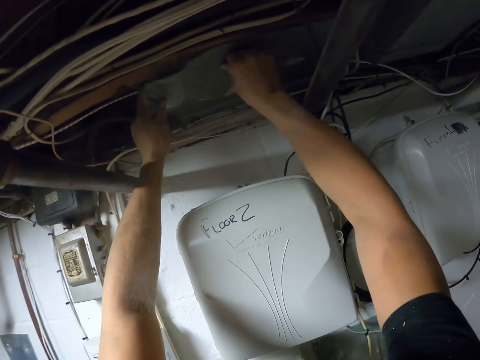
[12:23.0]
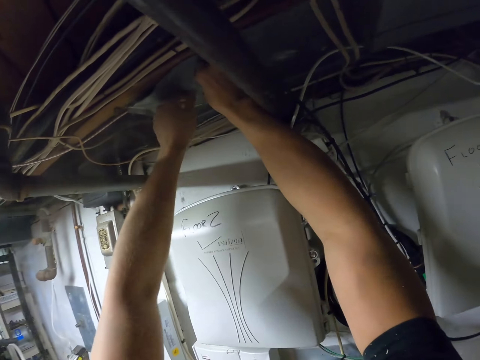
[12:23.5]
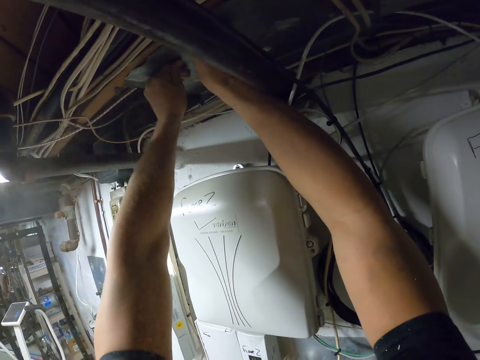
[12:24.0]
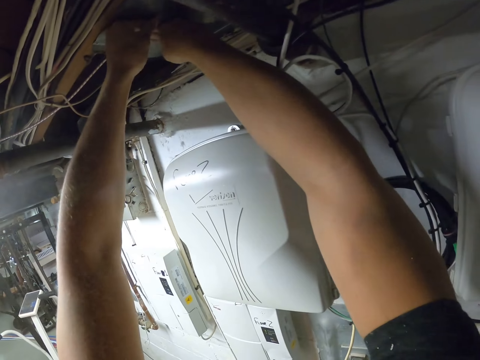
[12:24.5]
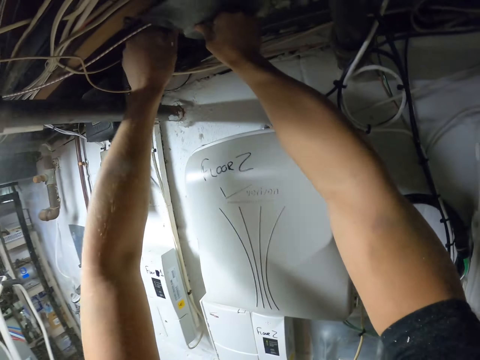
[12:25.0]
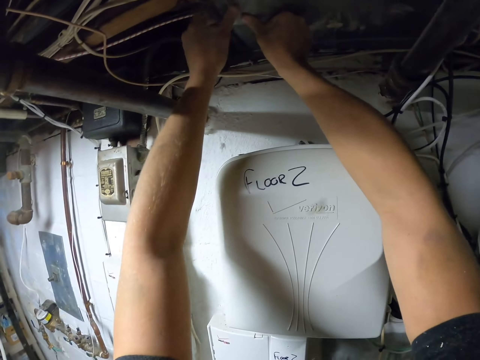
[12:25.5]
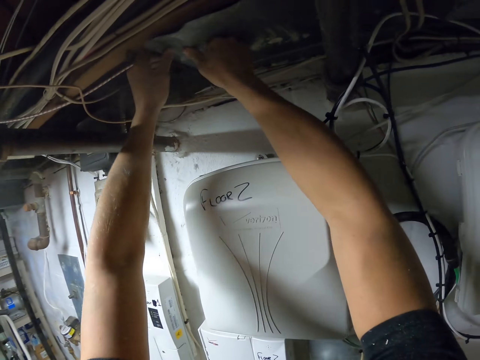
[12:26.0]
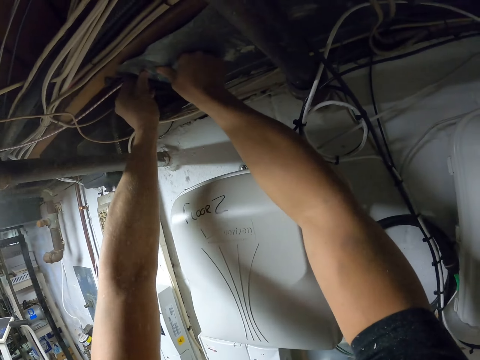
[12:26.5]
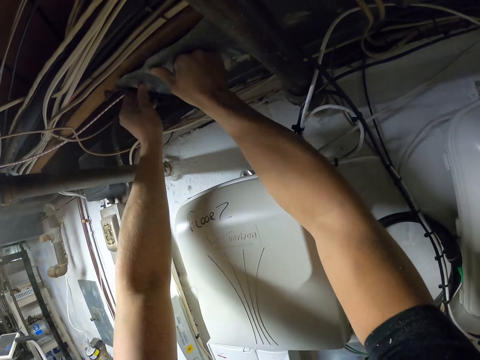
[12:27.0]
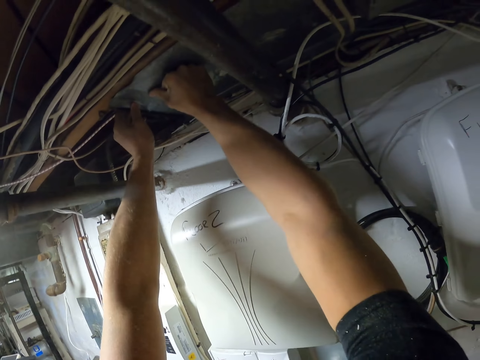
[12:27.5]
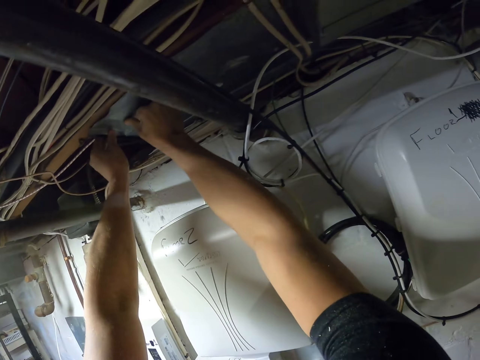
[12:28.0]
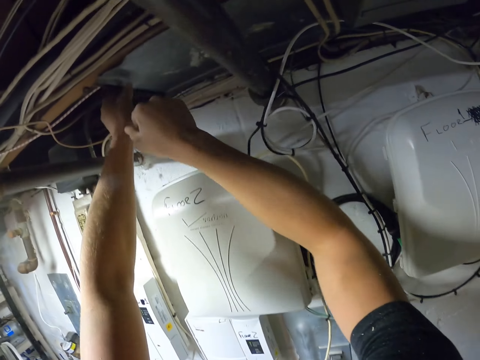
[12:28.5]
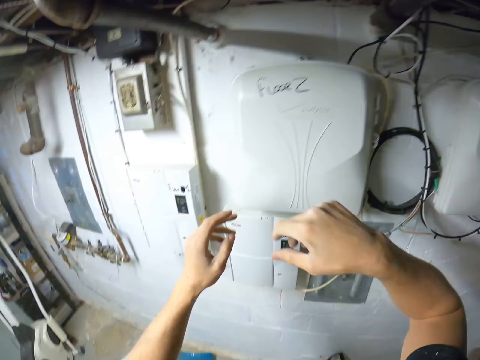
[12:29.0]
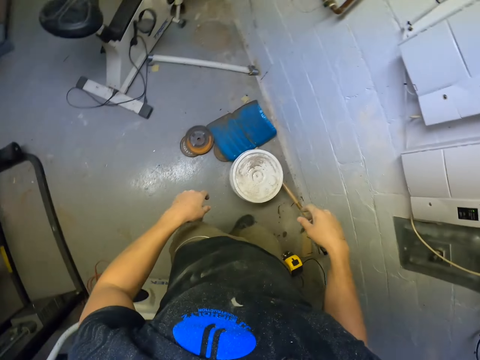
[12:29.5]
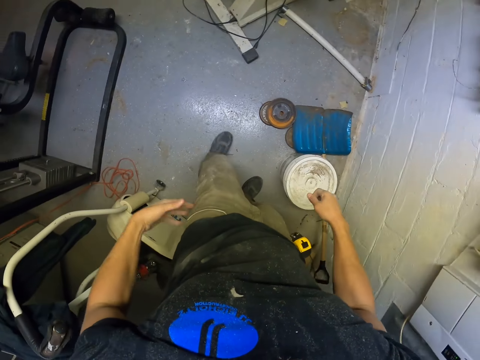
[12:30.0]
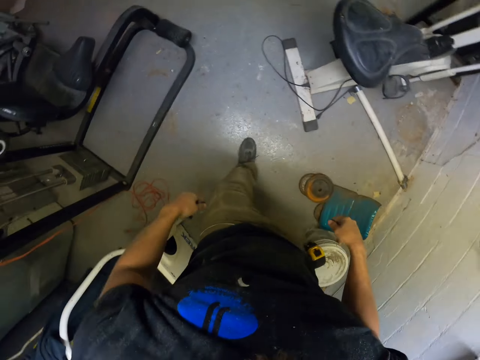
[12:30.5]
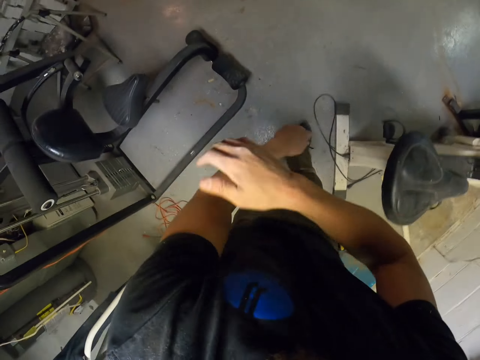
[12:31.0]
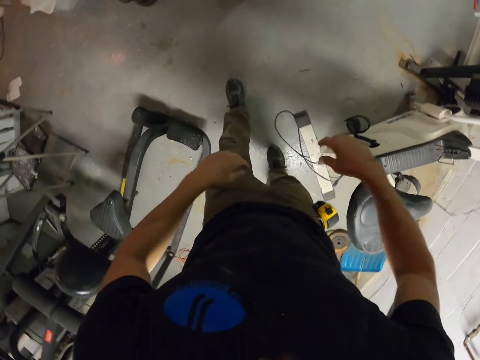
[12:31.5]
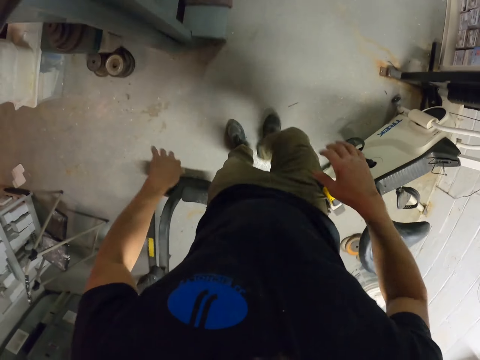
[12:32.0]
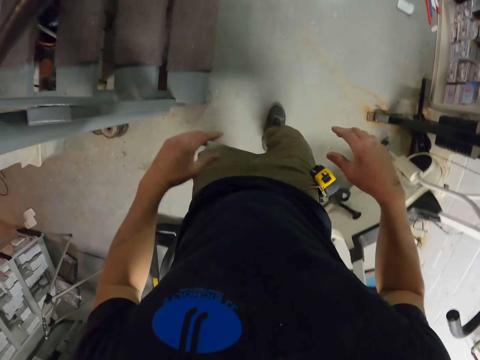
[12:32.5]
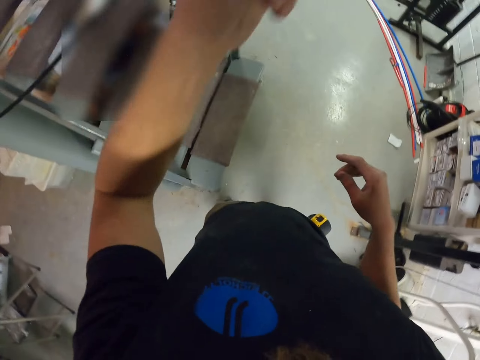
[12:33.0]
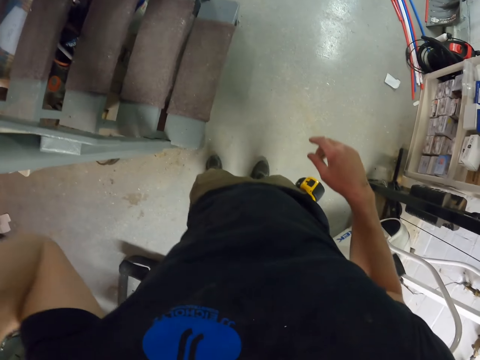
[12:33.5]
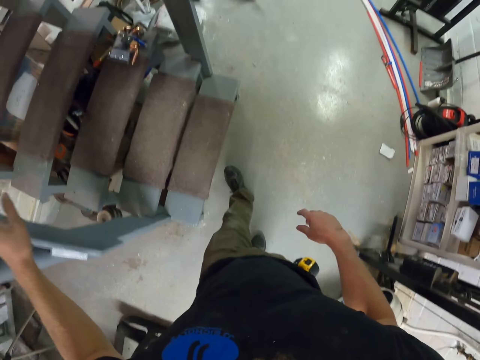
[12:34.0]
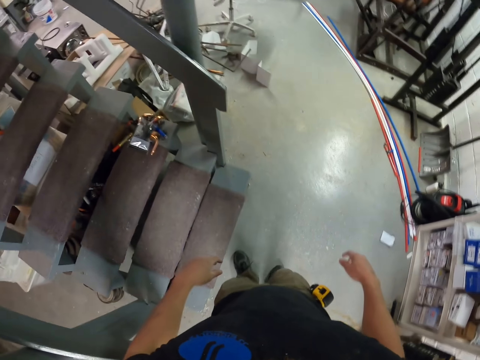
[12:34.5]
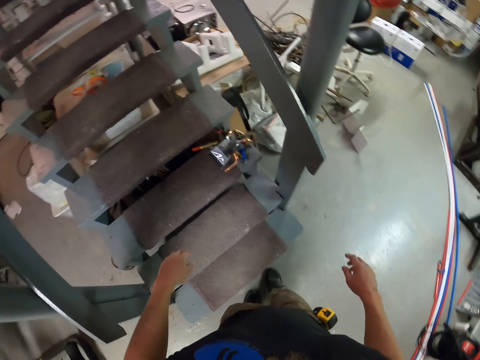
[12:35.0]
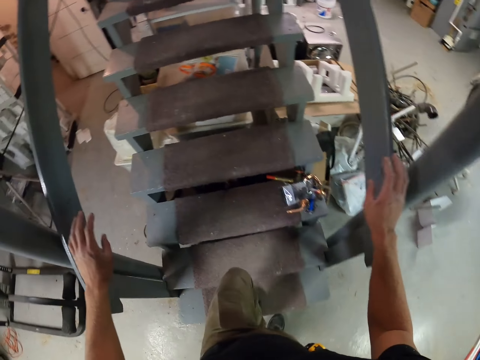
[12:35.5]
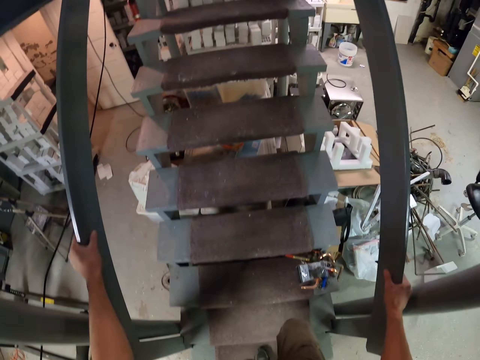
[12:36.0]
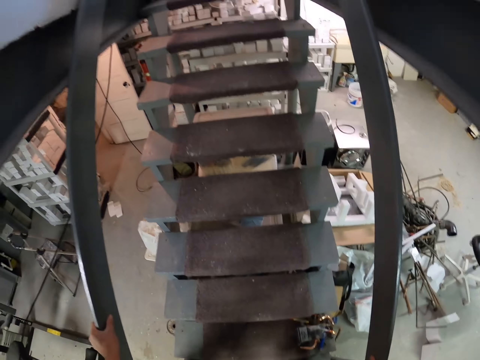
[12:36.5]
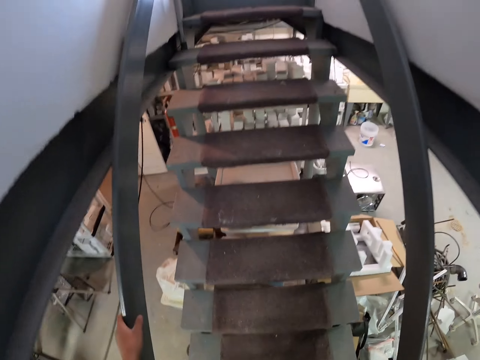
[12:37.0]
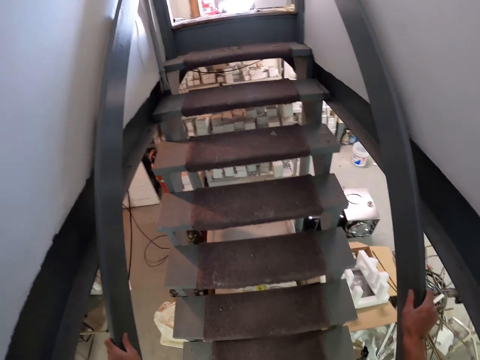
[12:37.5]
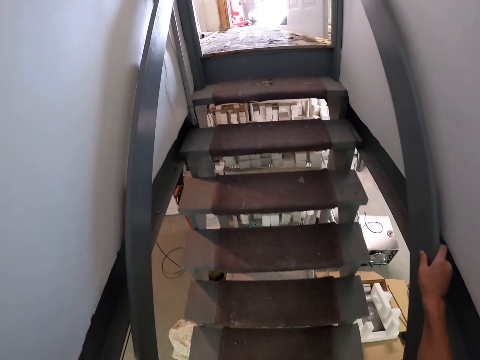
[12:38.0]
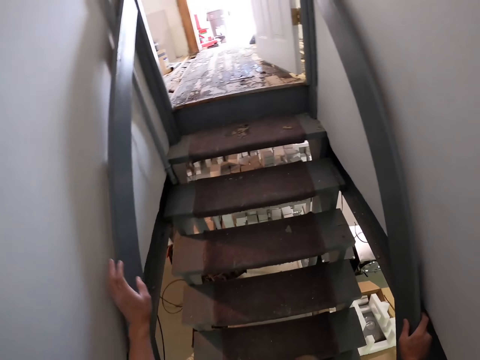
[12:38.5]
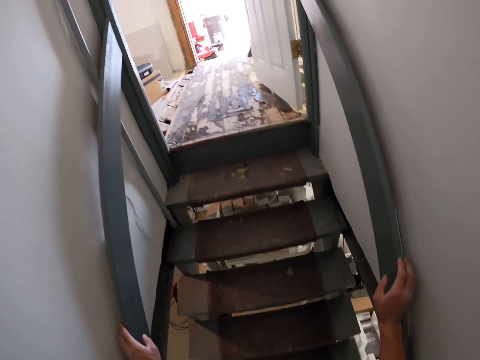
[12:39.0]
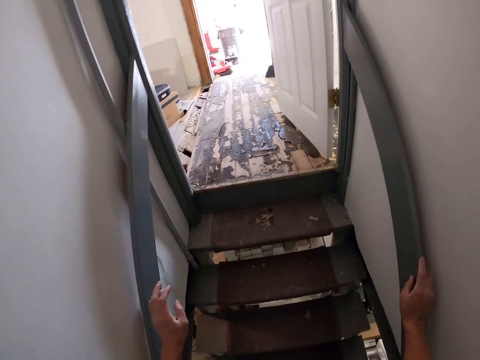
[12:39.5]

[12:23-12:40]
The camera wearer pushes the iron sheet into contact with the ceiling. He walks in the room. He wipes dust on his t-shirt and his shoulder while walking. He catches the wire and passes under it in the room. He walks up the stairs.

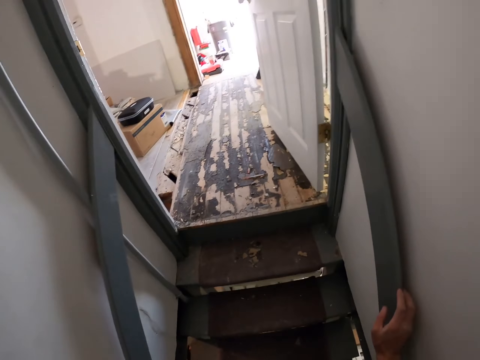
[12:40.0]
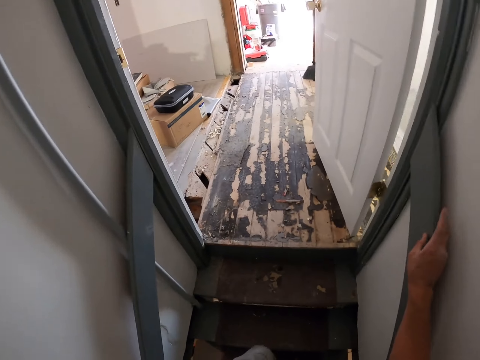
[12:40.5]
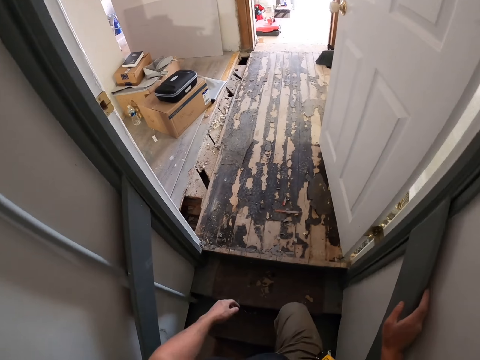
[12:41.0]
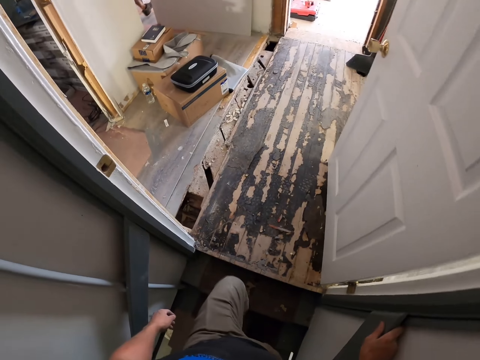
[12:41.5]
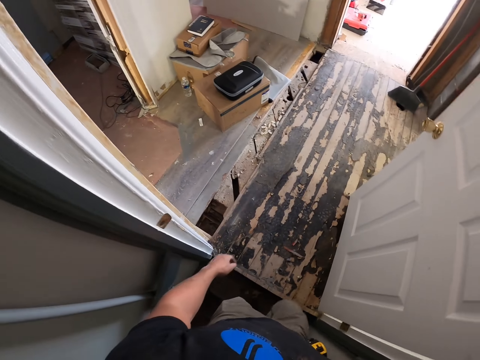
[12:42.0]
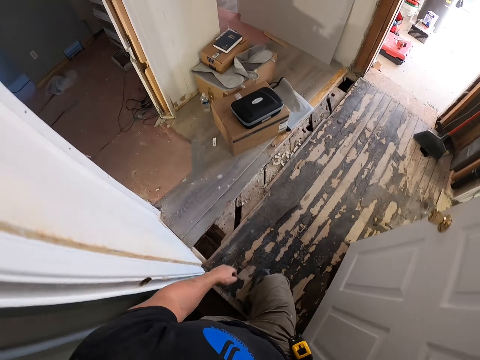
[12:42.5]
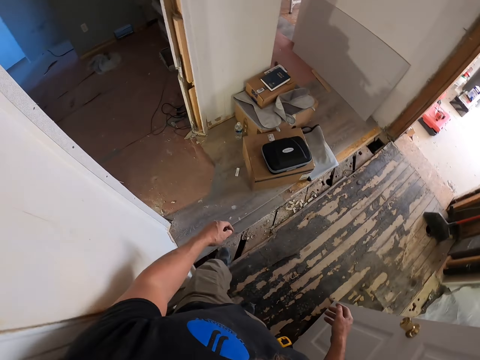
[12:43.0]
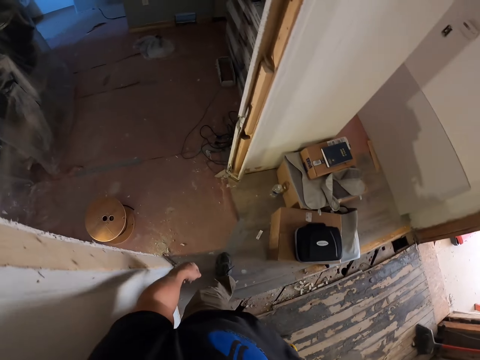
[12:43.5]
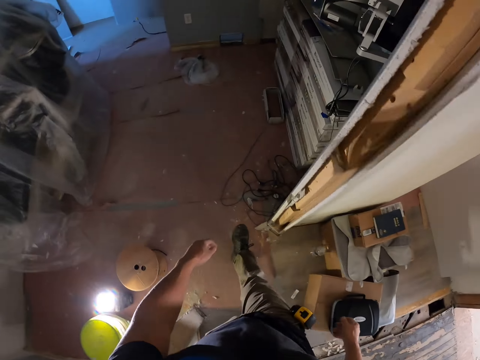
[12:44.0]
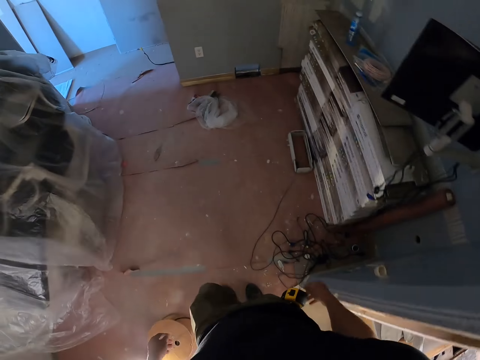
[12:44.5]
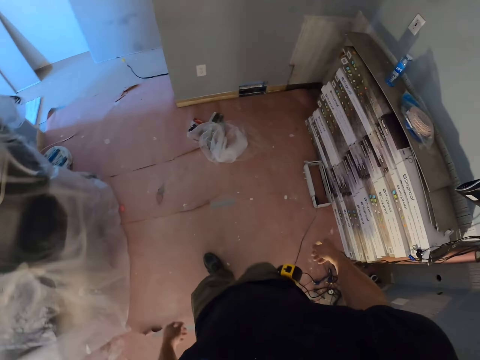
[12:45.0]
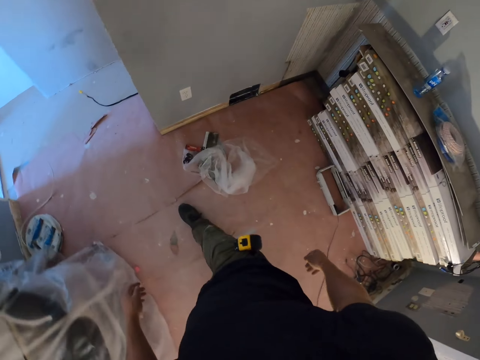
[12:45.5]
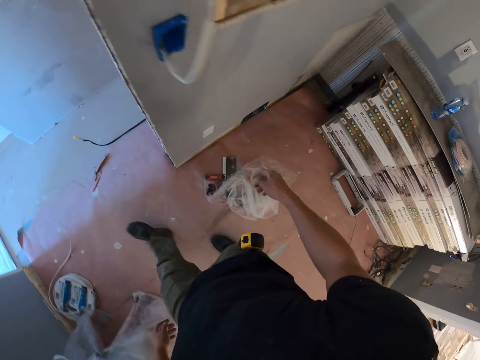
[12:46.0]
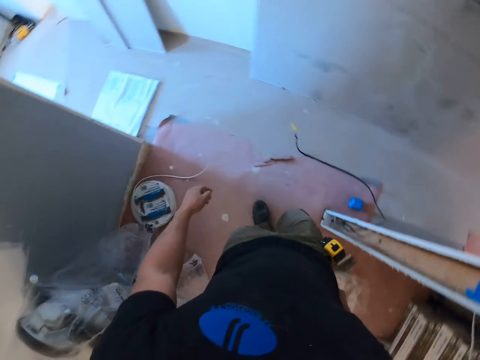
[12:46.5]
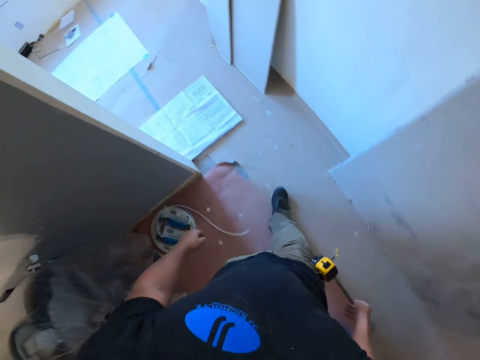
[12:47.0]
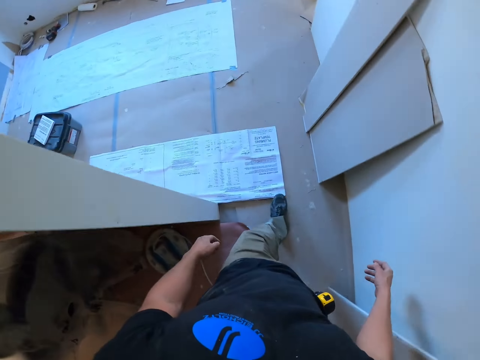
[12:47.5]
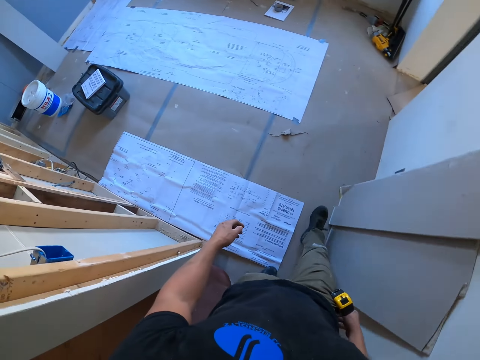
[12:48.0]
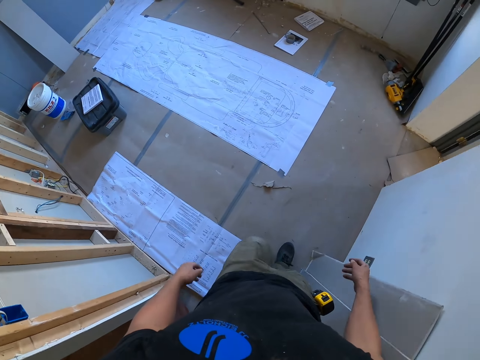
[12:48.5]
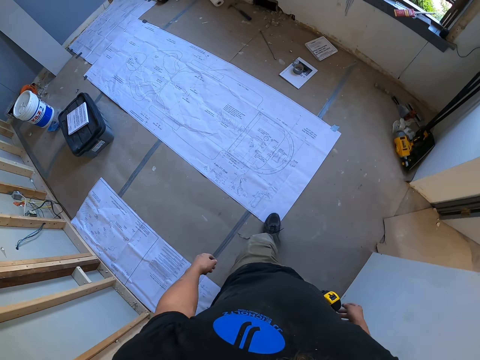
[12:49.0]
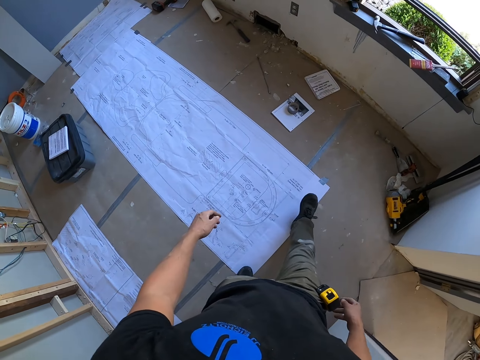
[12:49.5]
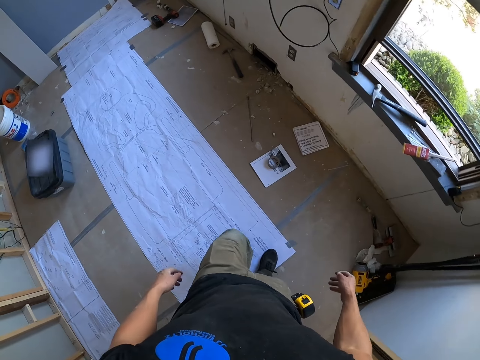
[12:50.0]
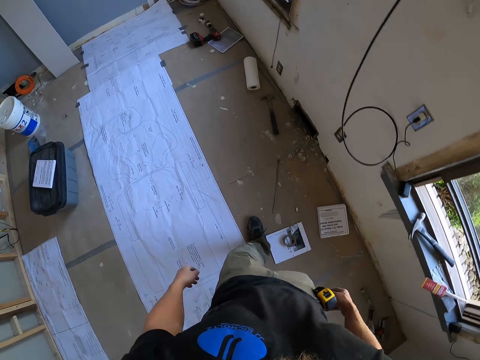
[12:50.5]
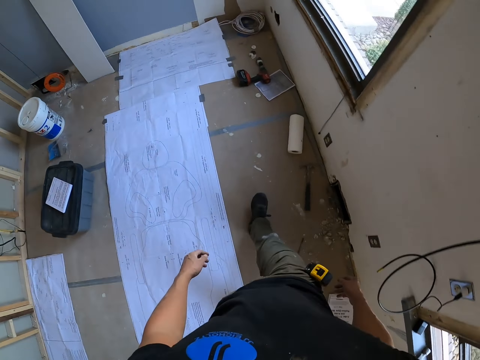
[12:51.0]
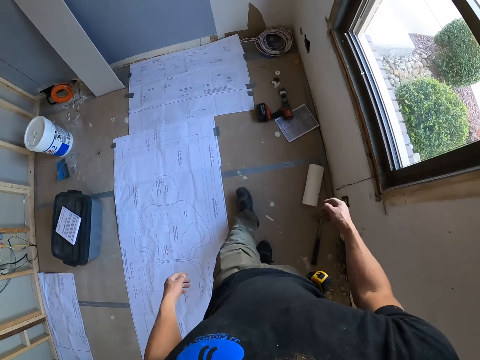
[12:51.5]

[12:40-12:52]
The camera wearer walks into the other room.
